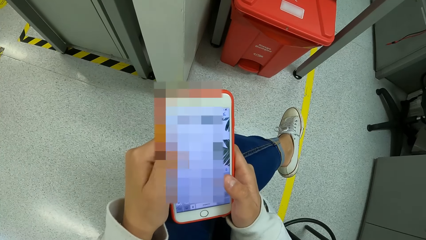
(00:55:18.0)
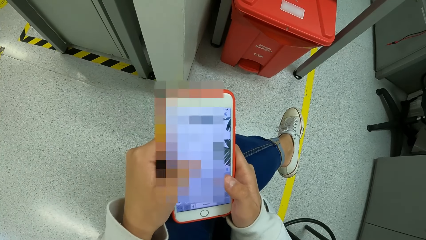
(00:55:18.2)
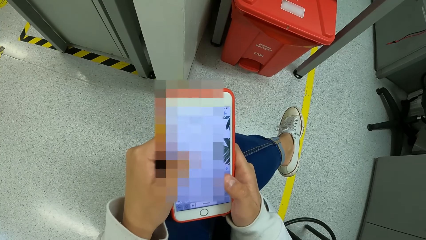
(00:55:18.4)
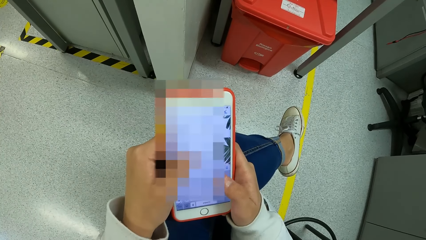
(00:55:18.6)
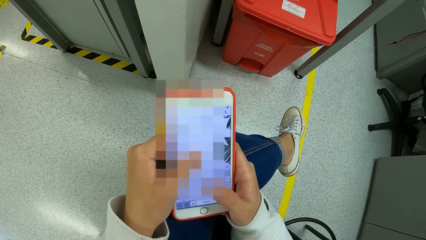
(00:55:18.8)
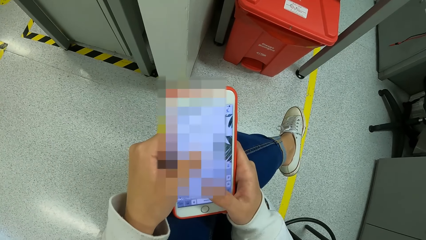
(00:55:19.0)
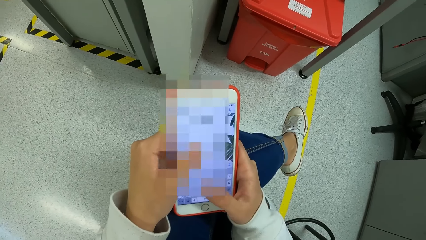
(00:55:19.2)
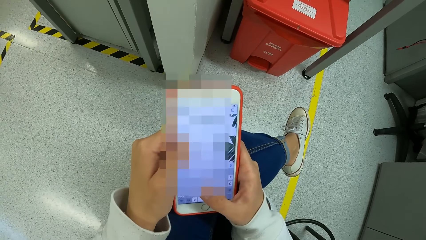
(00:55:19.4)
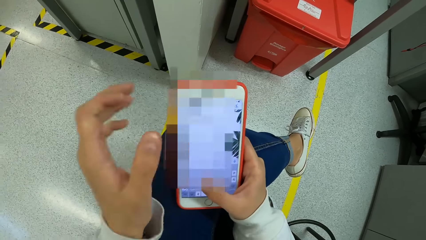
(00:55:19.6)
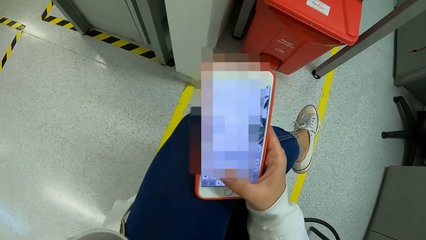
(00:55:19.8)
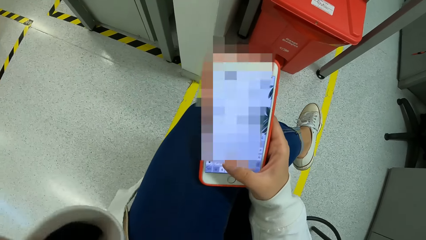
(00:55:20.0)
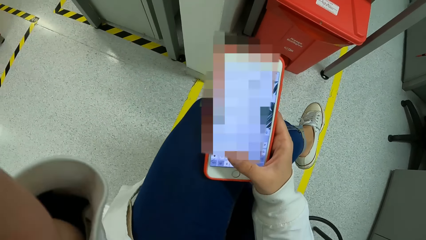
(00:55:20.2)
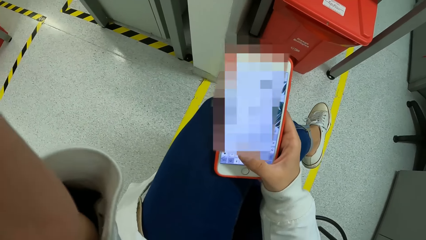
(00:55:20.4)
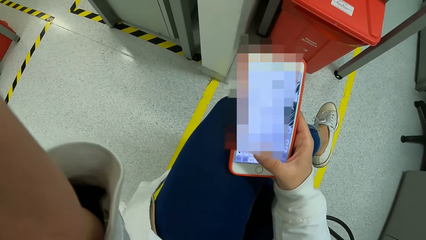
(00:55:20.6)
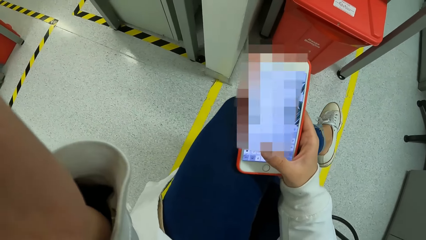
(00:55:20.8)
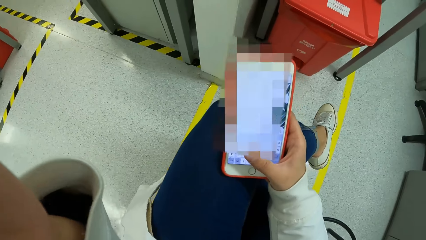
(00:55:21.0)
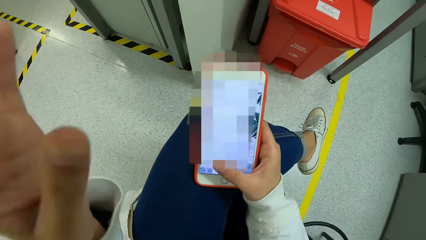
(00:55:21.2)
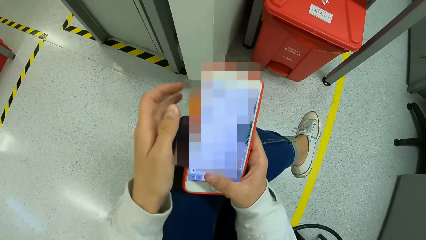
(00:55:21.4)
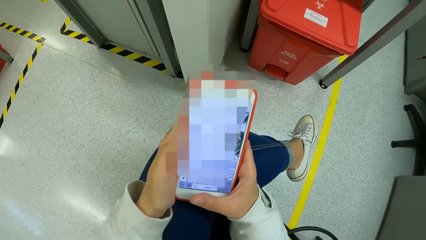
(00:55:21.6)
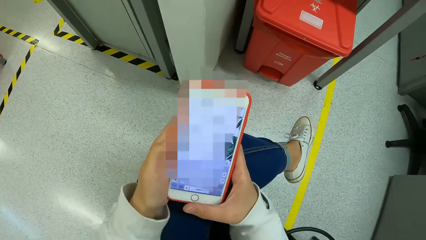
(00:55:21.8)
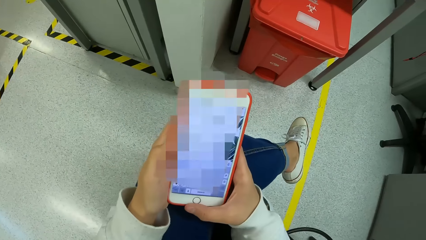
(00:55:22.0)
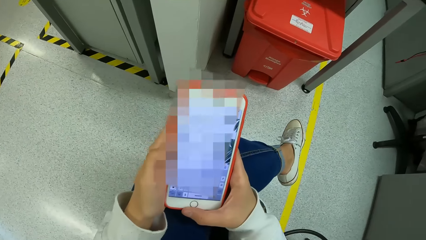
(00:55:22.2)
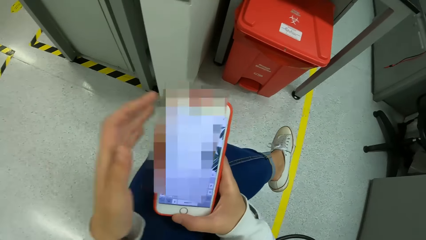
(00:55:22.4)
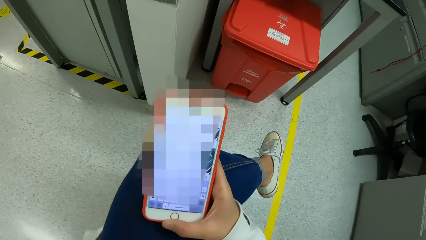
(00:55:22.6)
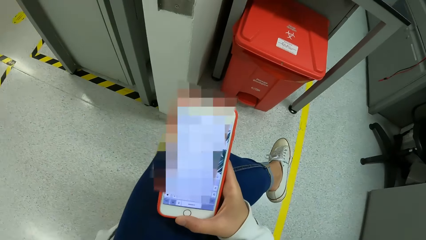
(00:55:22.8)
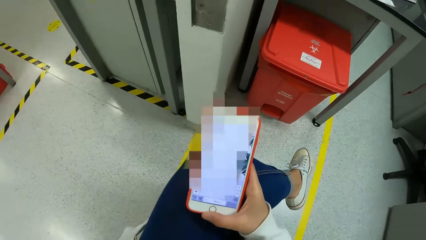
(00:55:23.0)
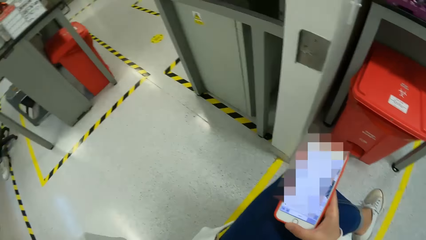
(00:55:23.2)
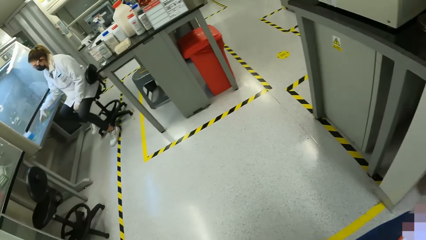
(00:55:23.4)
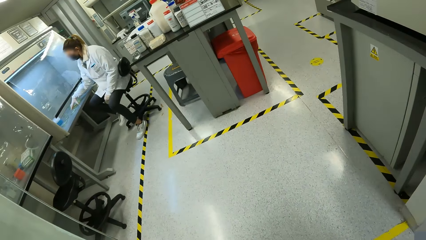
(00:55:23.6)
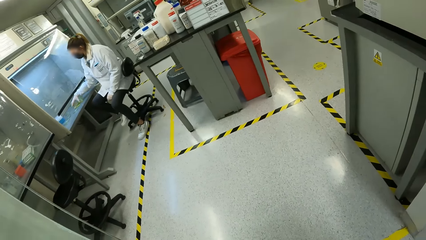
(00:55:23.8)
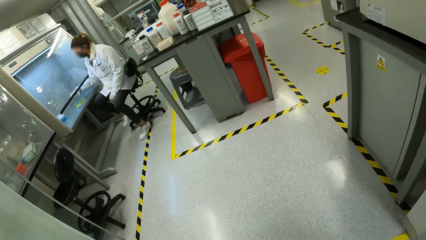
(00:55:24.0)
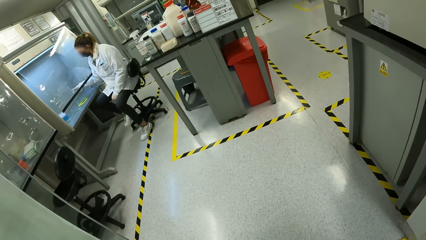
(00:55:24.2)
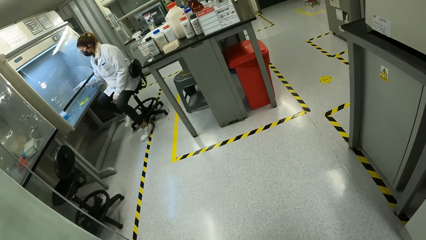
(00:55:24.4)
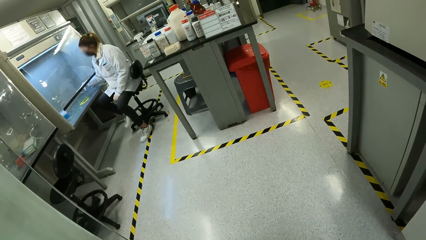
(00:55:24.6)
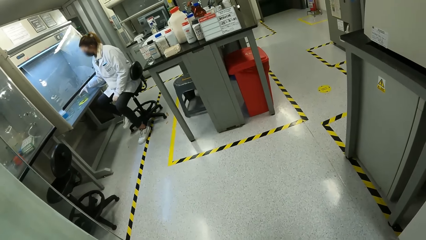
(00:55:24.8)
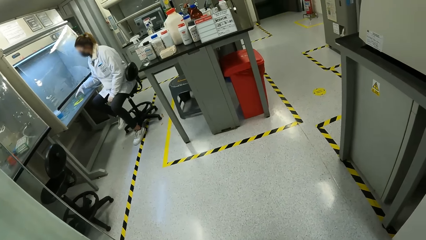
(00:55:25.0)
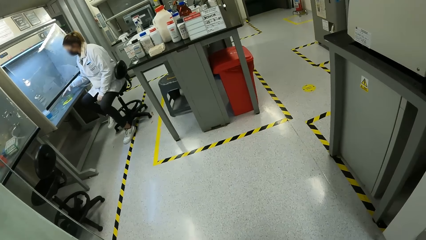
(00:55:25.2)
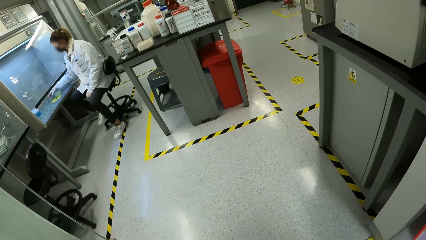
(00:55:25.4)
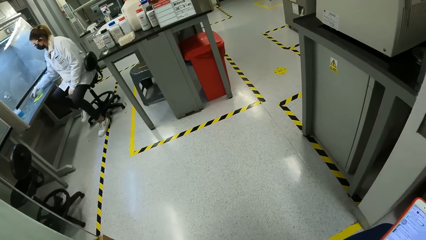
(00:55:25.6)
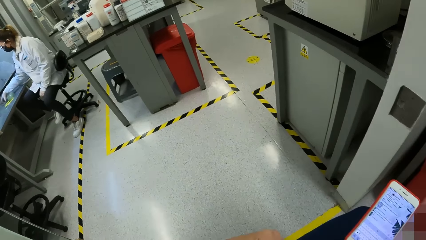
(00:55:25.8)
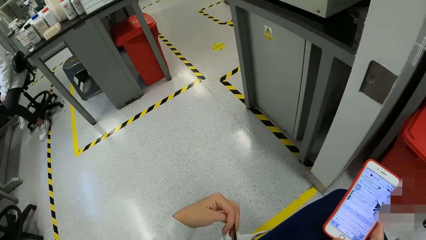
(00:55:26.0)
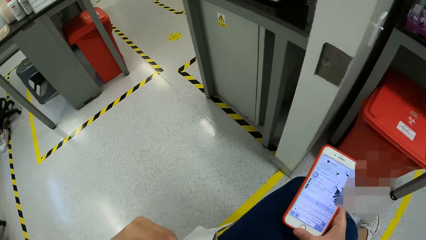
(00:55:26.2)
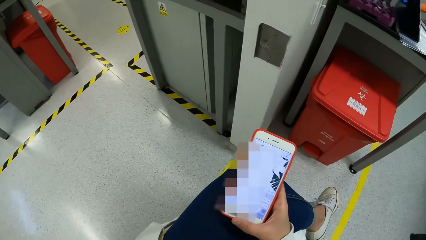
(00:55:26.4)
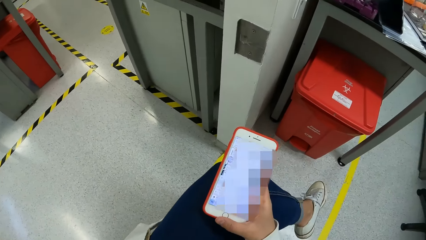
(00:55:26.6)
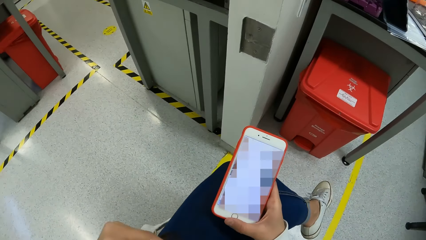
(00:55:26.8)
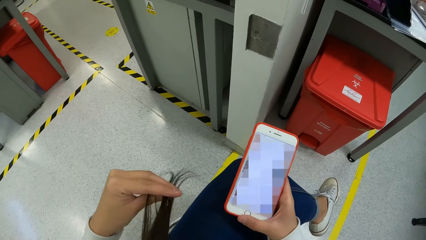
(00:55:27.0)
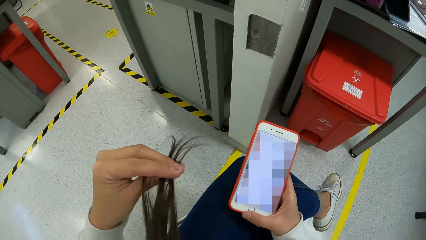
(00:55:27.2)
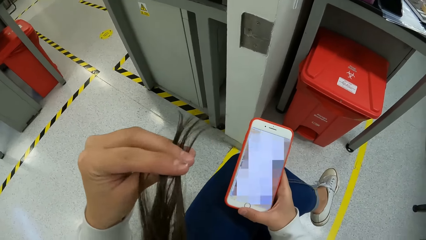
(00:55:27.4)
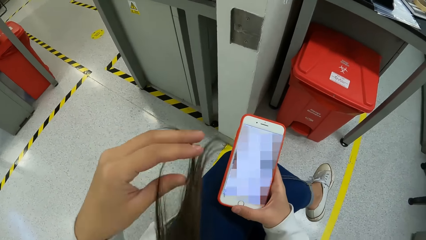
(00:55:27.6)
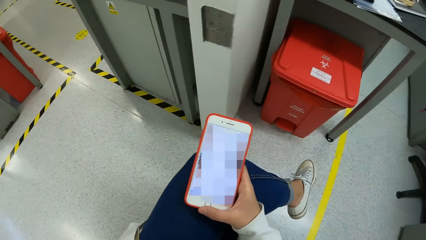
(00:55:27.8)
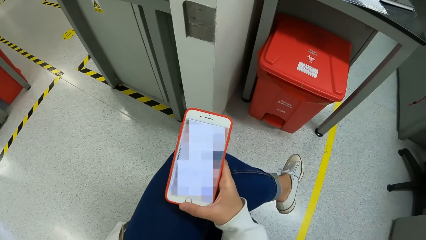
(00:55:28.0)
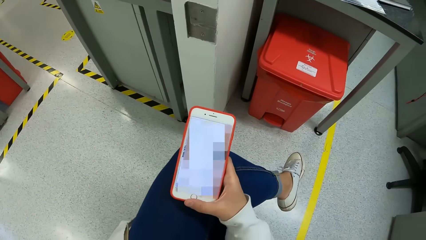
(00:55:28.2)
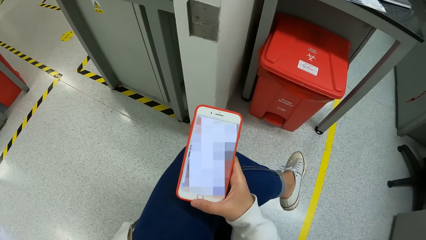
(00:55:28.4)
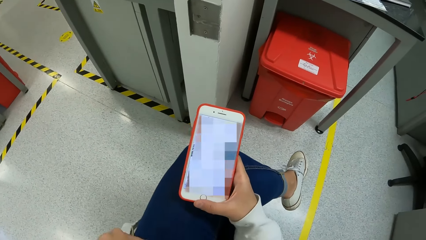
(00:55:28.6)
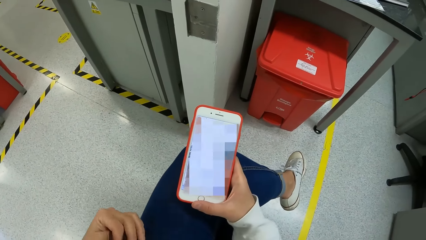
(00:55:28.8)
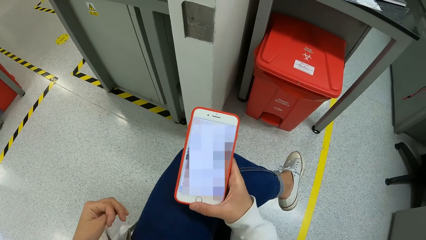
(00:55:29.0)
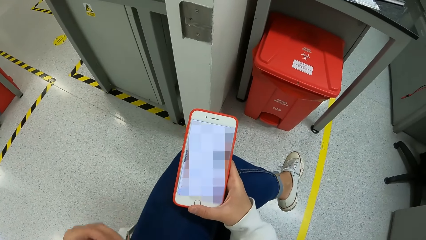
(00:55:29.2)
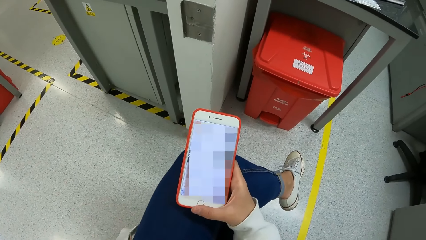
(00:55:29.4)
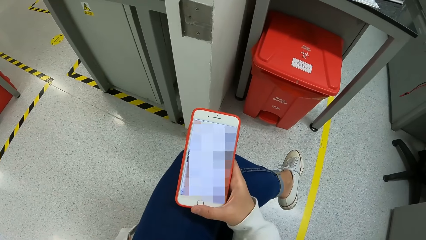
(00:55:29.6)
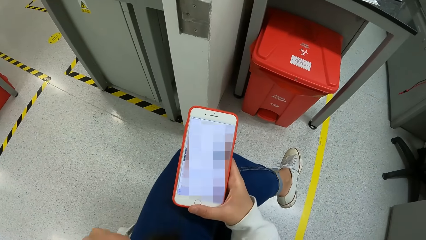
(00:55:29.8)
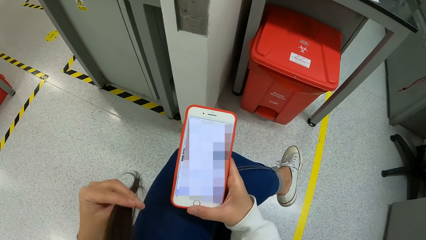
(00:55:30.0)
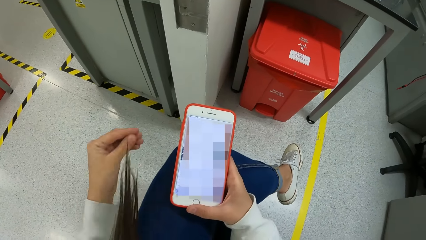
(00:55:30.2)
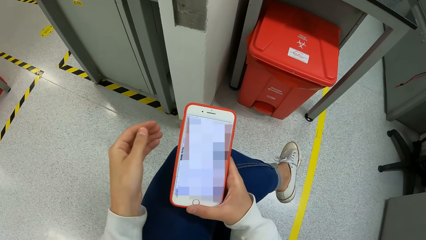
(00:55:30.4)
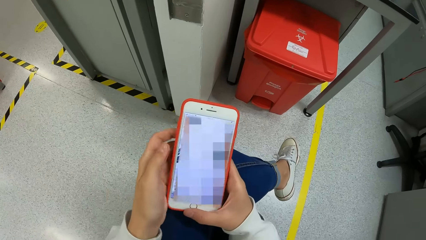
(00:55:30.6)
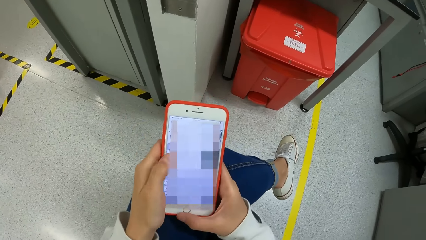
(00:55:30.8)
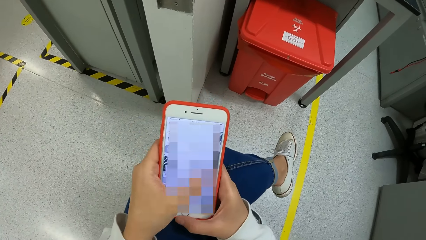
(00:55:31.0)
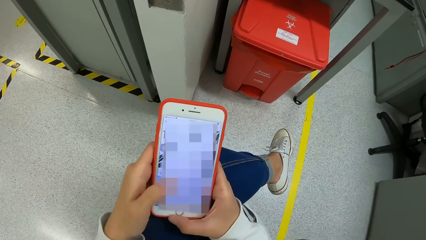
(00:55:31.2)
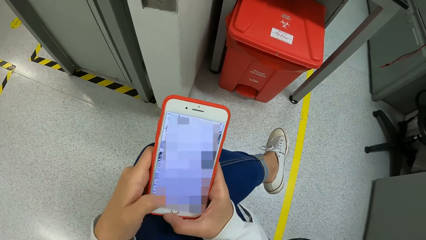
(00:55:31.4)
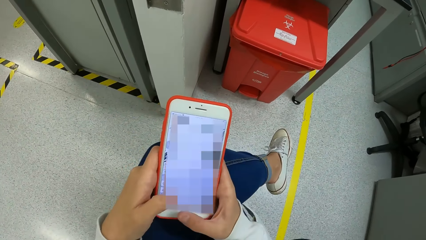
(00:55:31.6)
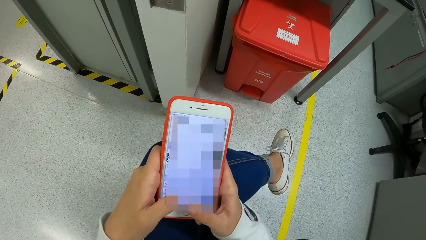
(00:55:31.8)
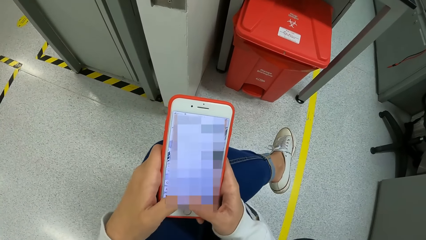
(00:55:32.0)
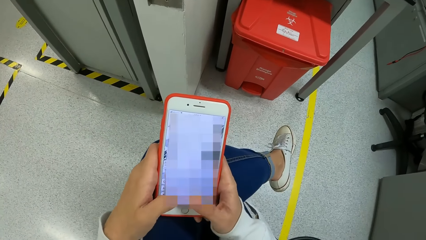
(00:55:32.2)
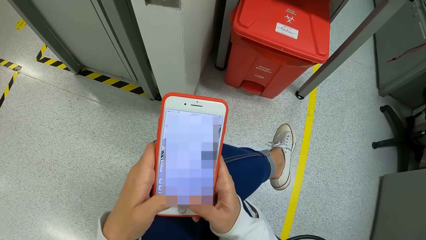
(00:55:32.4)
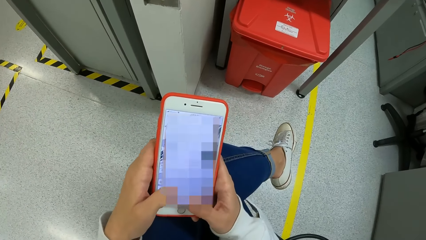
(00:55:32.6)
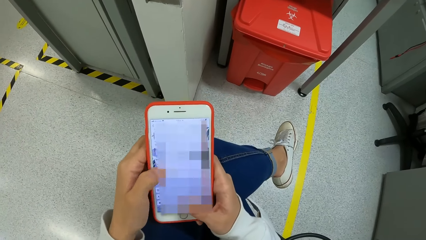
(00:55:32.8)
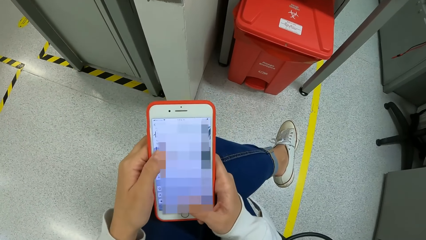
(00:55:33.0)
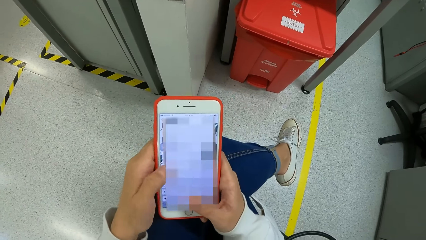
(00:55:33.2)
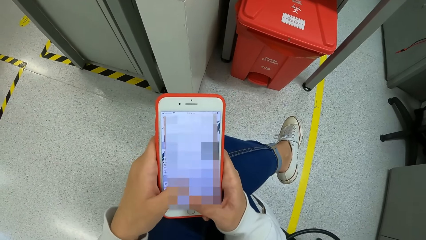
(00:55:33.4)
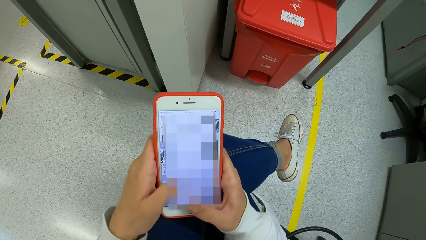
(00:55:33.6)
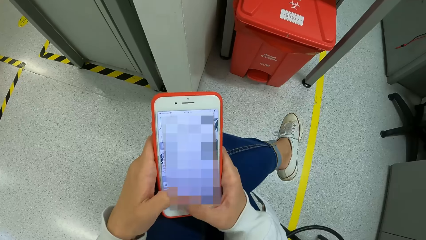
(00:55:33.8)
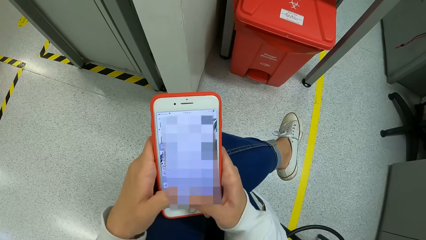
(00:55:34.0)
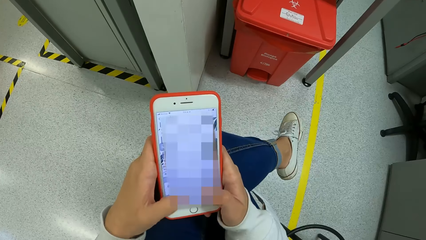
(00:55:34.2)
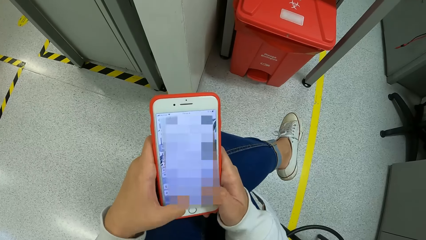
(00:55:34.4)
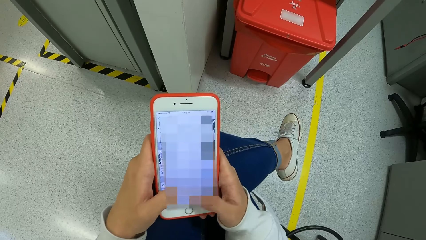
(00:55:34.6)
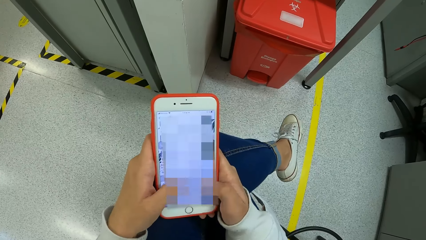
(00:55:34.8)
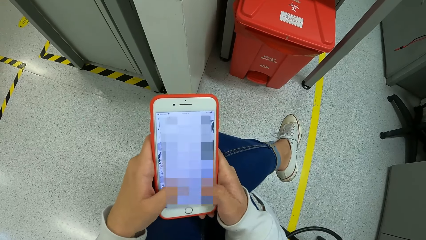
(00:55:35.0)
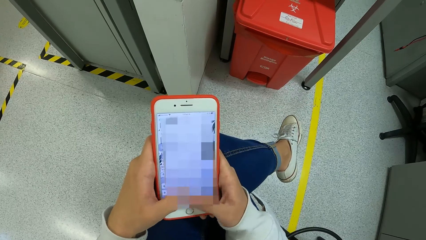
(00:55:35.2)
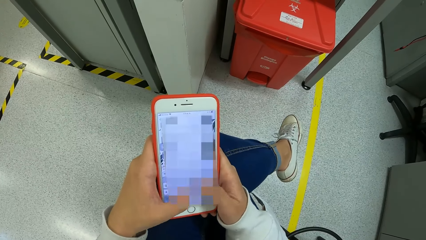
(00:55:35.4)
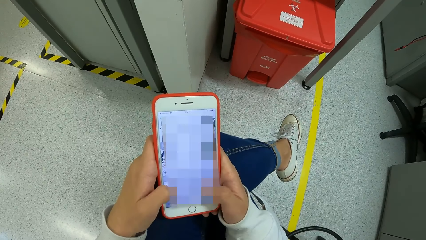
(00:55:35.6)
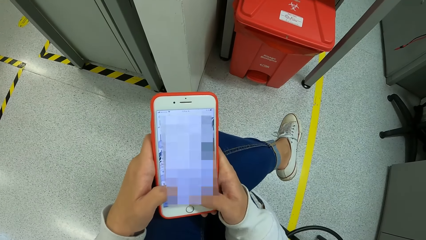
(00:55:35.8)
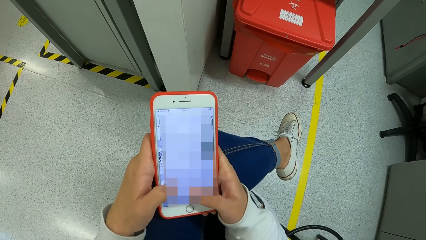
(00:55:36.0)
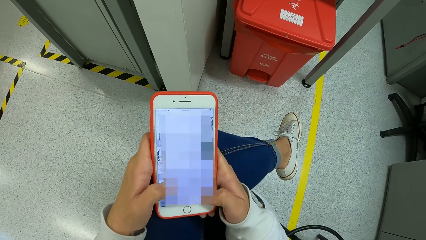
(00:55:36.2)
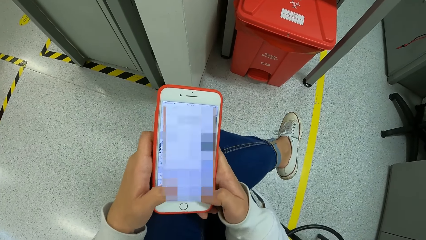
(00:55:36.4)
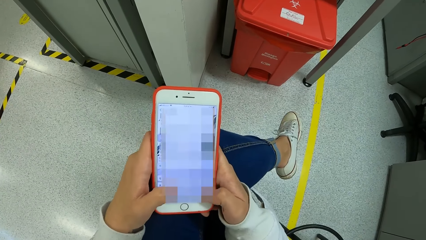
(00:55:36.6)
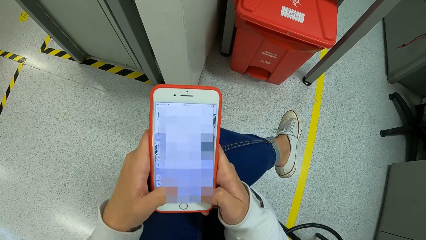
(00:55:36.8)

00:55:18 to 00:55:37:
The camera wearer uses the phone. They adjust the camera. They lift a hand. They look around the laboratory. They touch the hair. They hold the hair. They pull the hair. They use the phone. They type on the phone.
